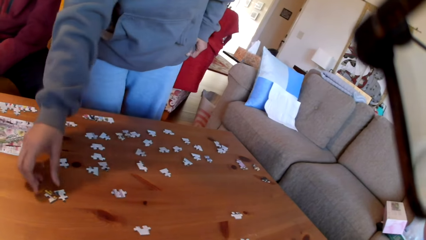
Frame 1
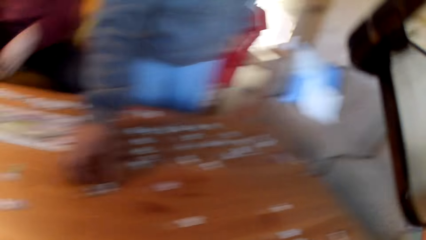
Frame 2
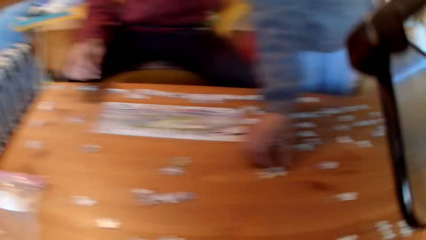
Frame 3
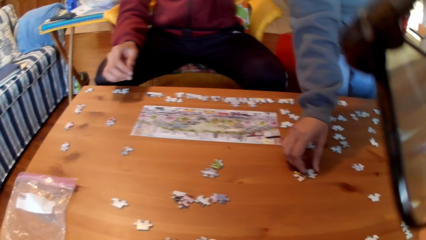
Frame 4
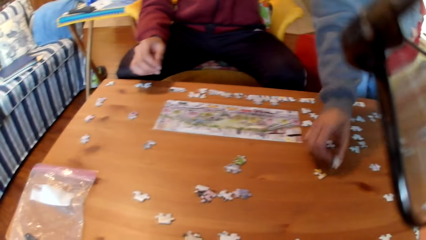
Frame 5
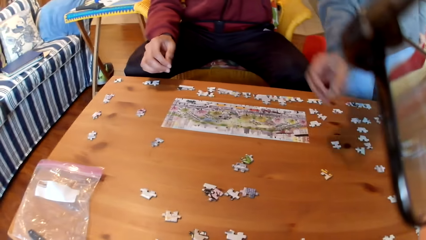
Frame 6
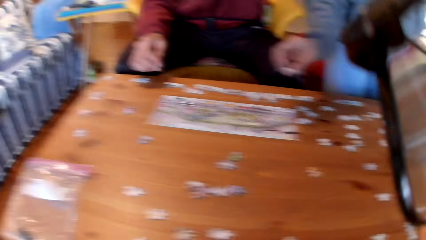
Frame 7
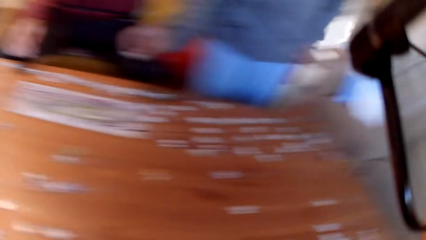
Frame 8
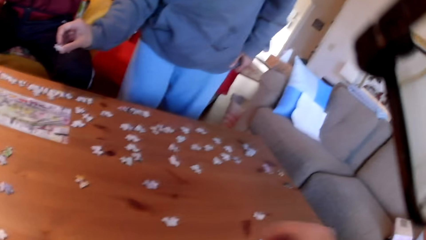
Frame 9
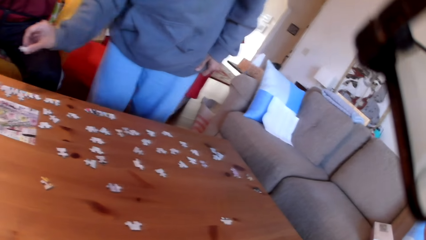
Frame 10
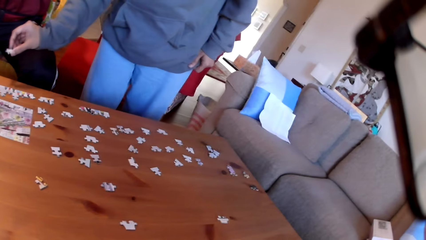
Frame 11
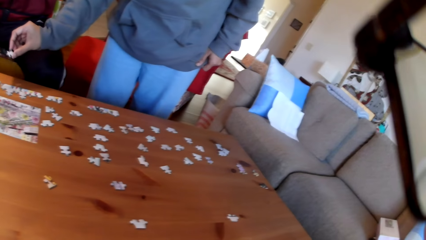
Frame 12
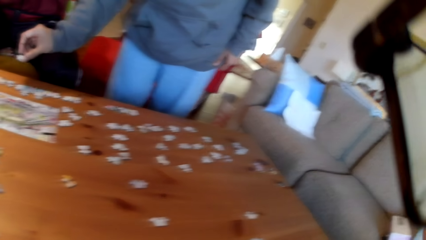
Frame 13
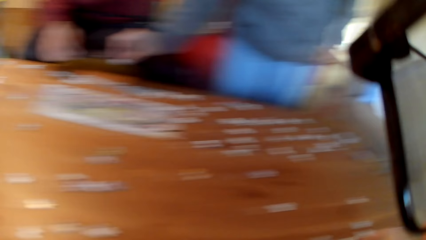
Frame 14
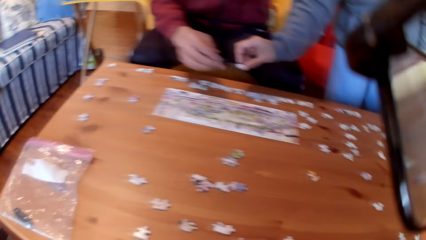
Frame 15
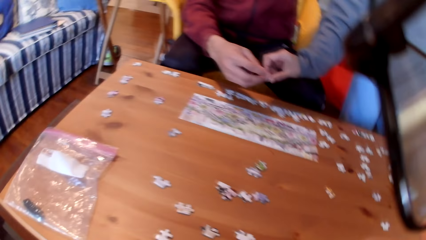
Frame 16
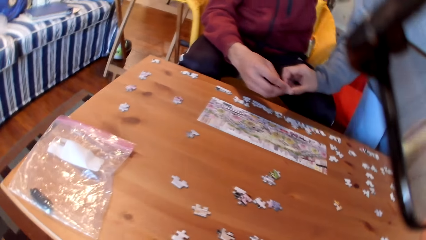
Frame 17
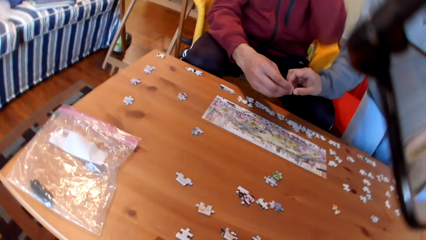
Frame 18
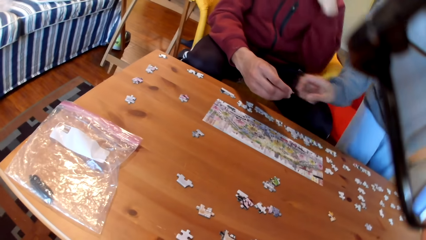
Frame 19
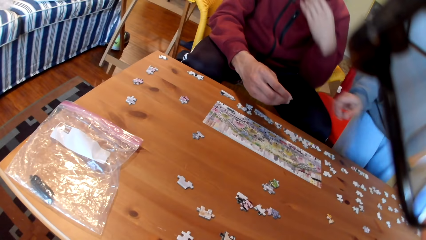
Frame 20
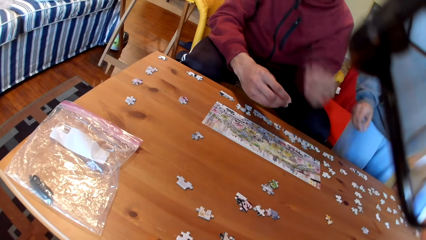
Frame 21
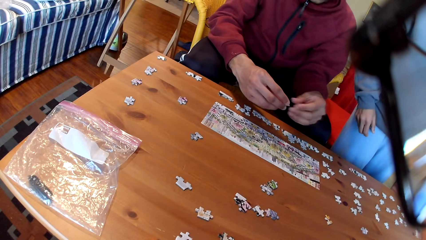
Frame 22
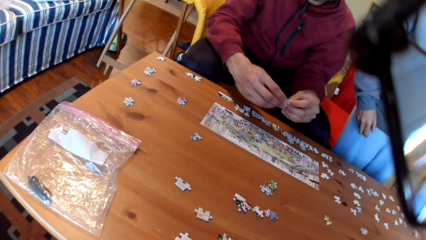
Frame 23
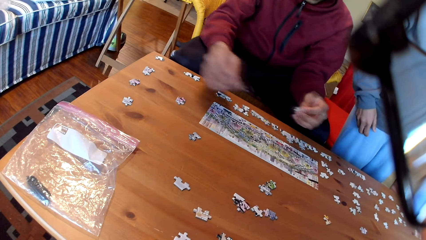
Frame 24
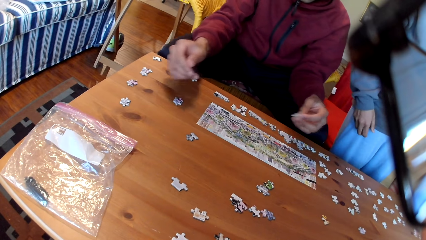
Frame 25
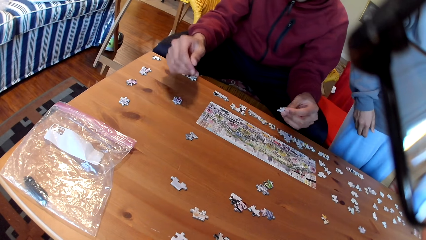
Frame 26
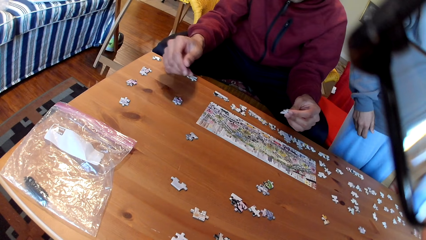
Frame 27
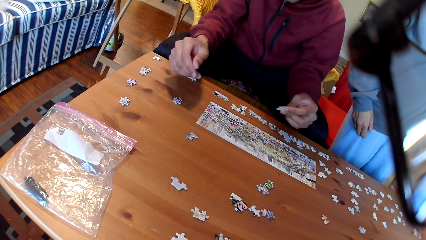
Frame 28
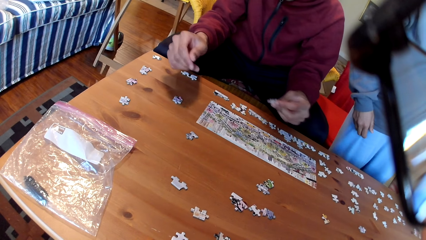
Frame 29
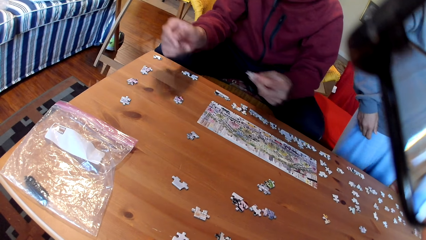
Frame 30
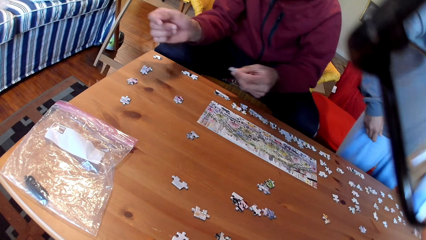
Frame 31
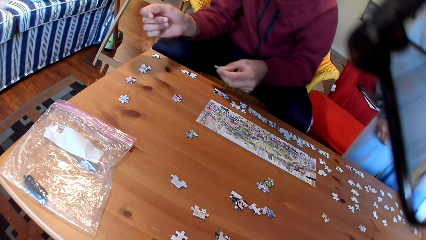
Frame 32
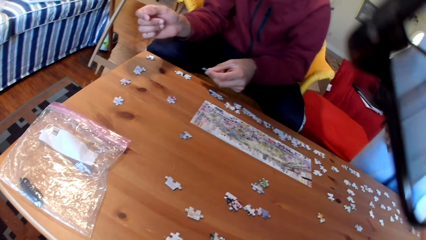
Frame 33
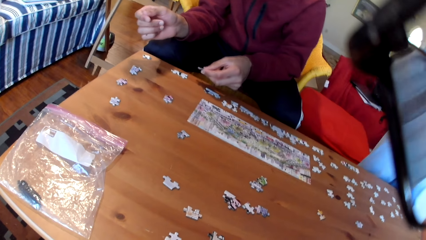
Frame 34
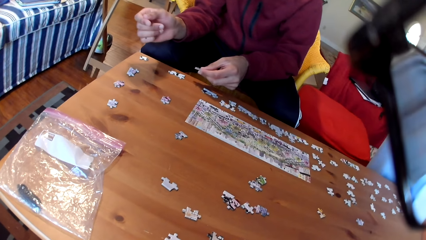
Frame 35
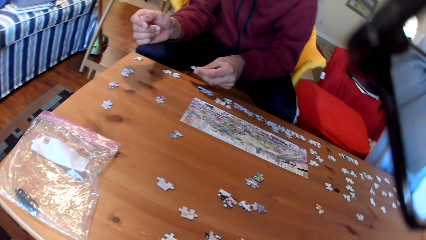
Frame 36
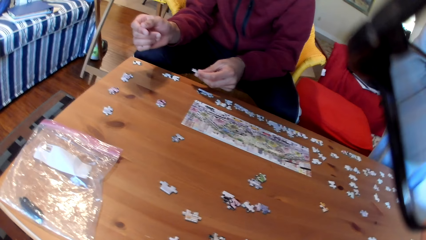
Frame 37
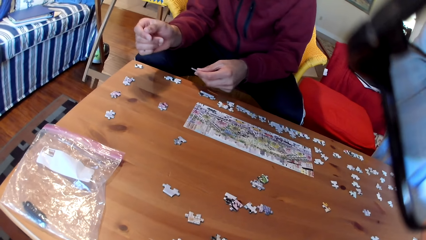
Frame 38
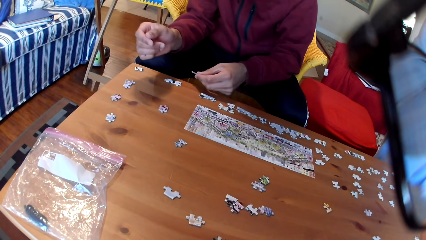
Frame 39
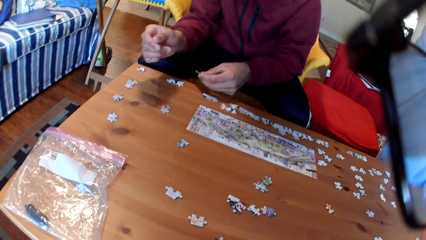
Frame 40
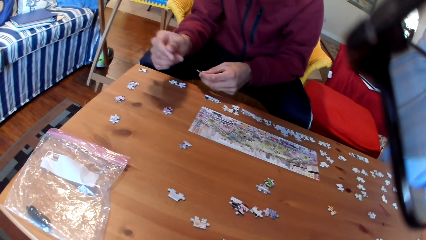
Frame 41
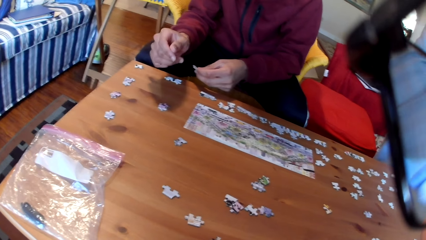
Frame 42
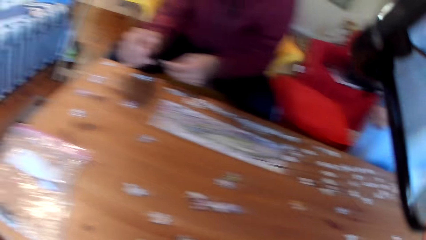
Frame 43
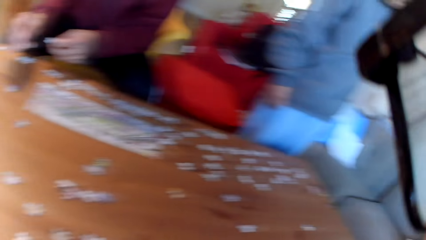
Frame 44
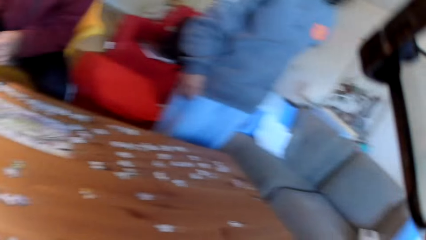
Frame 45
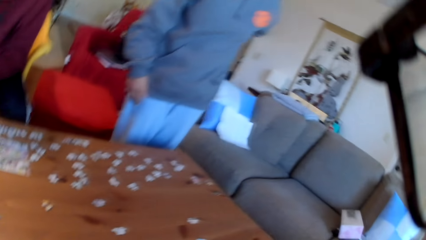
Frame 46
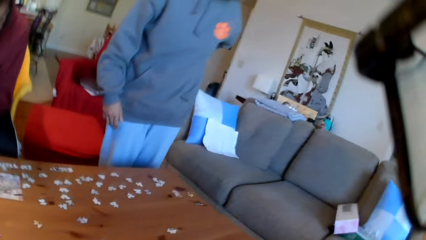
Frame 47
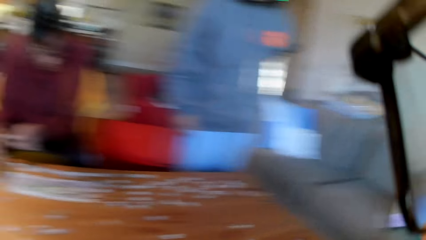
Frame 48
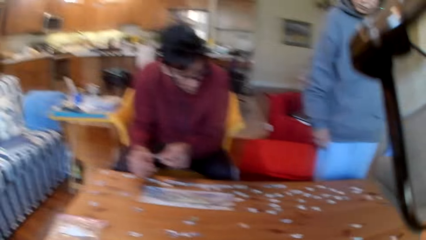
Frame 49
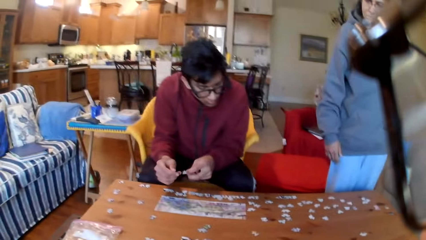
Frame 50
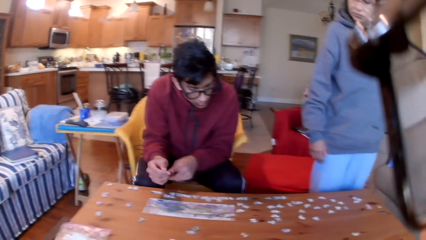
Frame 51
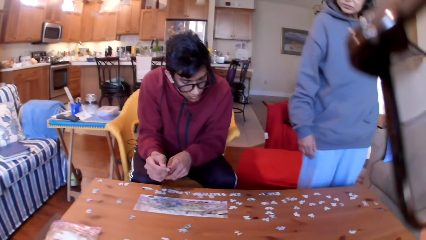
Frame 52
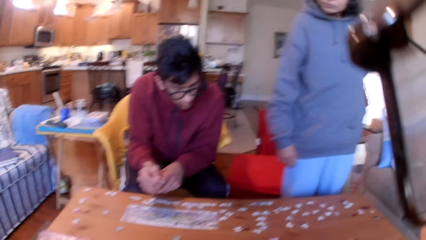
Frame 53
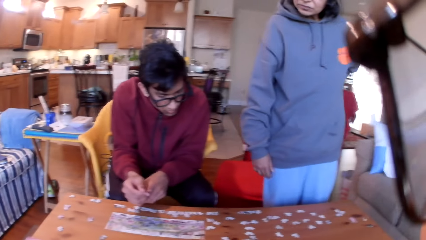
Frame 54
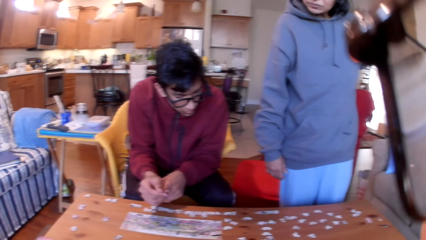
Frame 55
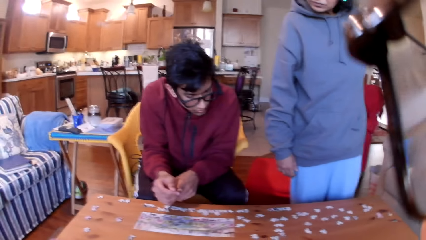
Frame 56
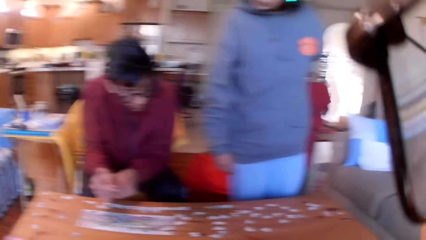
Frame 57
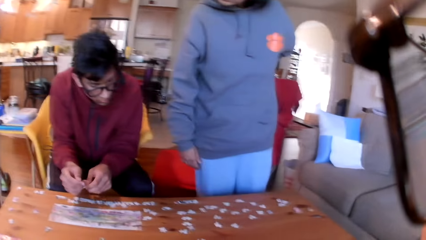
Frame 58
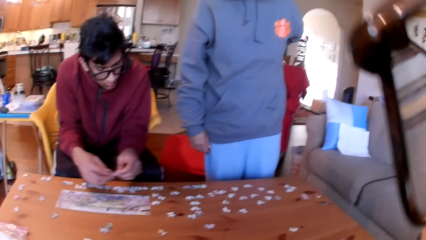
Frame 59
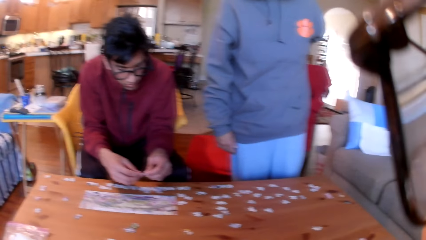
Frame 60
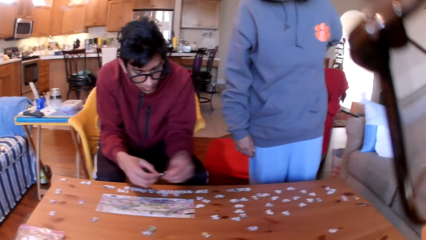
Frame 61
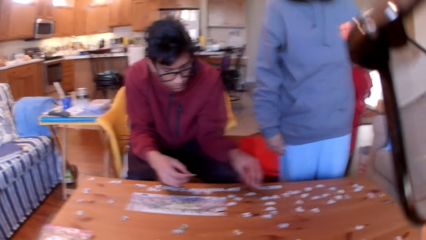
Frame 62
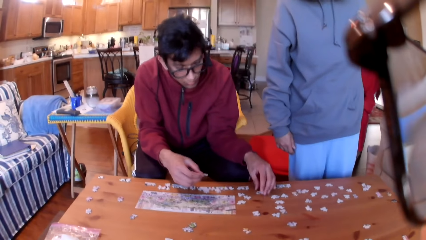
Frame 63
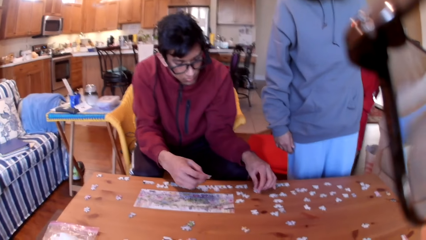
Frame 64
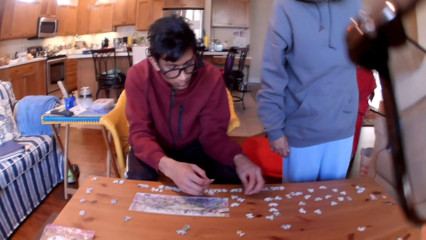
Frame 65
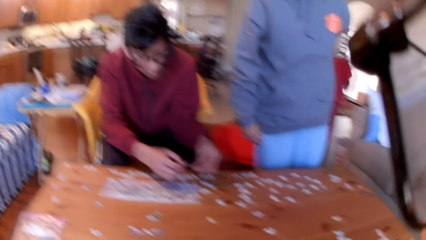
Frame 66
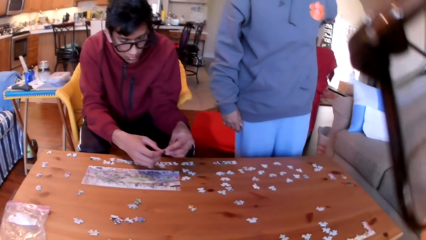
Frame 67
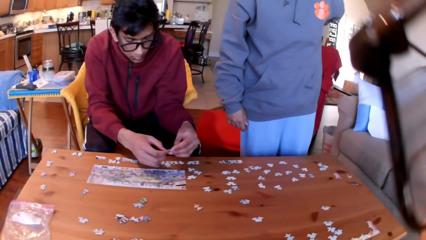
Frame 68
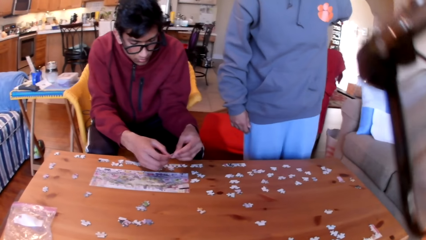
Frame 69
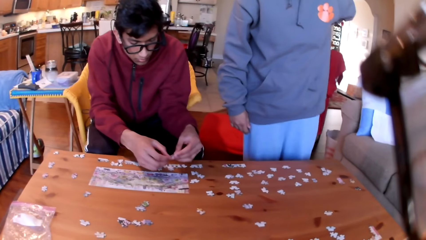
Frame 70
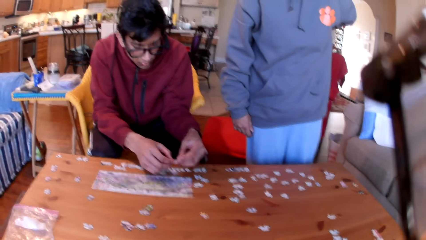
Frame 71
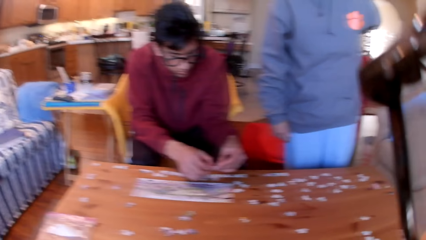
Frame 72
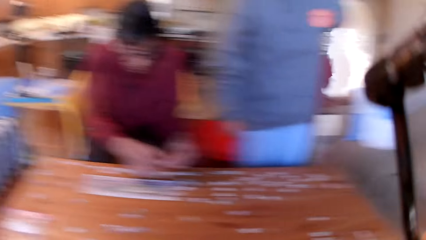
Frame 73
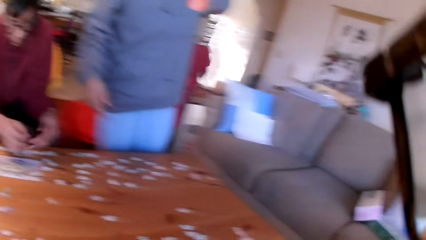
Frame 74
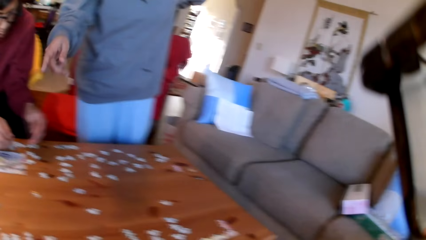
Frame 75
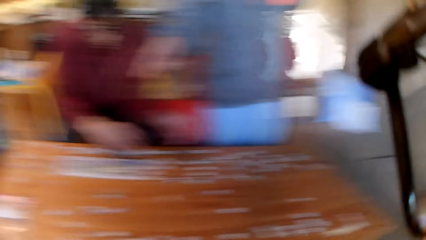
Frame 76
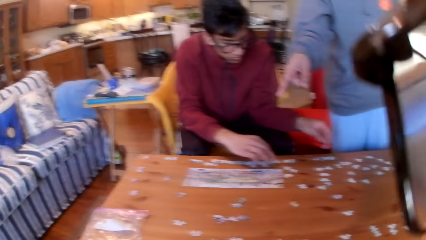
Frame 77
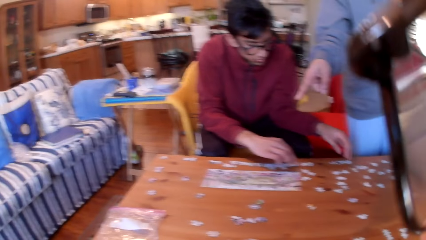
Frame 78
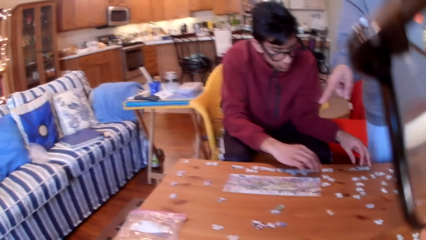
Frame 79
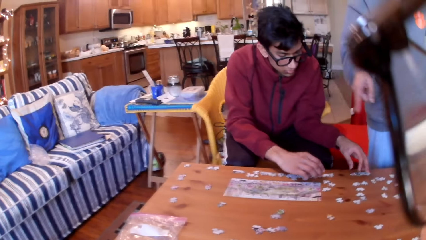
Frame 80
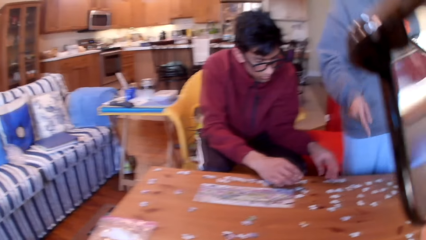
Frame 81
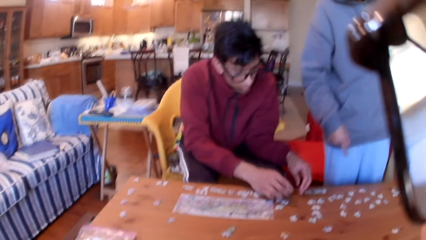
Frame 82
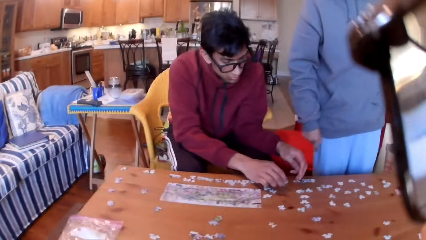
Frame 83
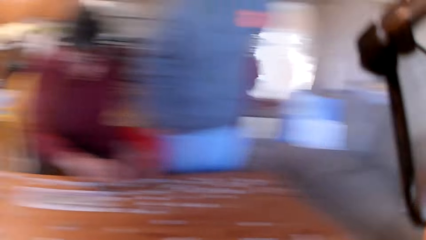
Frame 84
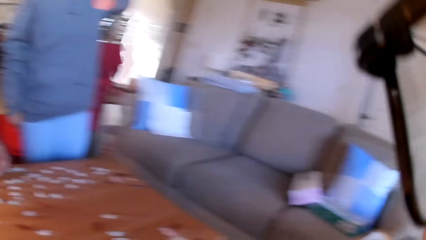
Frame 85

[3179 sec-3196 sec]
A woman takes a puzzle. A man stretches his hand. The woman shows the man a puzzle. The woman gives the man the jigsaw puzzle. The man compares the jigsaw puzzle. The camera wearer looks around the house. The man takes a puzzle. The camera wearer looks at the colleagues. The woman points at the table.
